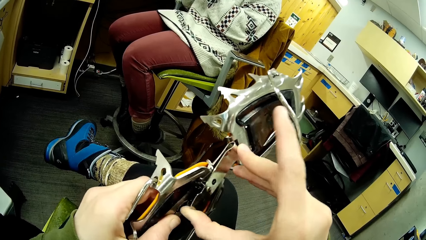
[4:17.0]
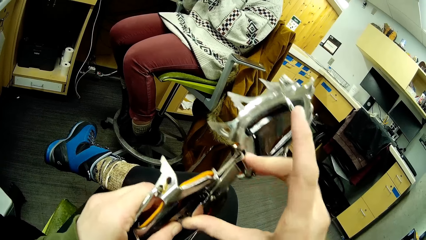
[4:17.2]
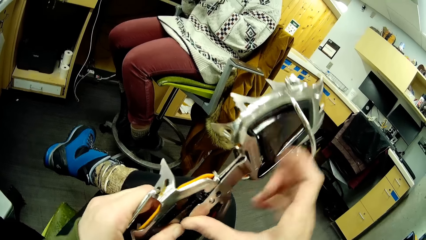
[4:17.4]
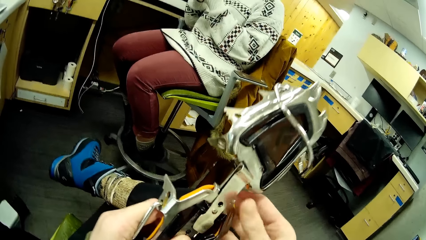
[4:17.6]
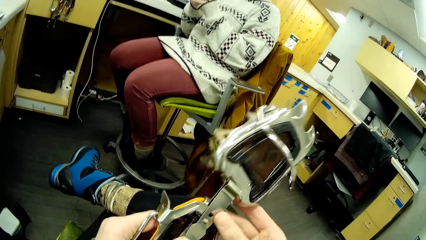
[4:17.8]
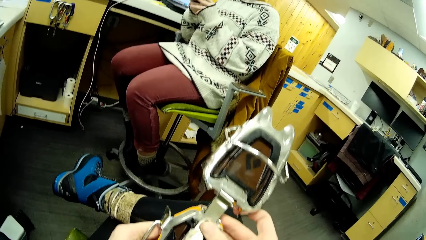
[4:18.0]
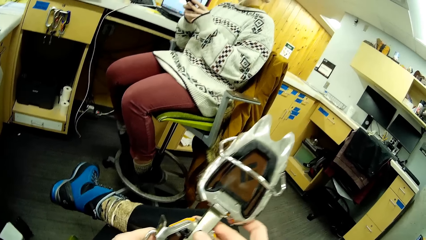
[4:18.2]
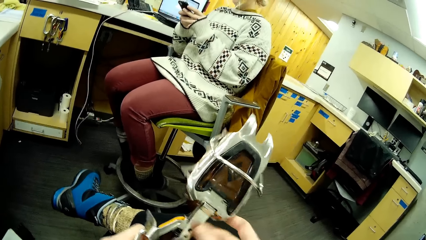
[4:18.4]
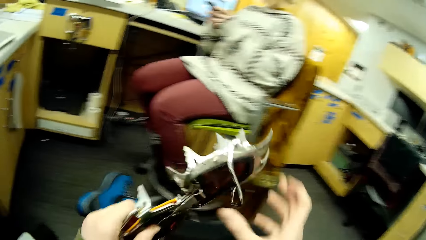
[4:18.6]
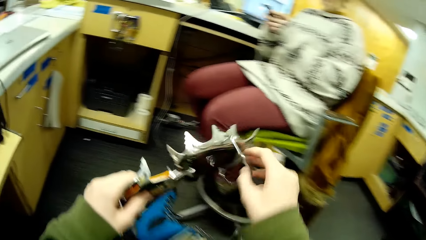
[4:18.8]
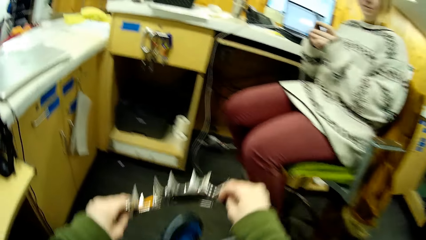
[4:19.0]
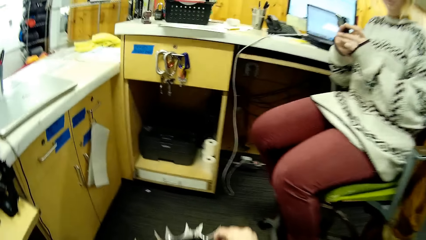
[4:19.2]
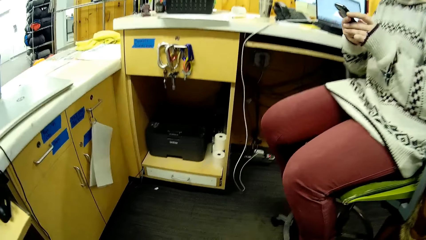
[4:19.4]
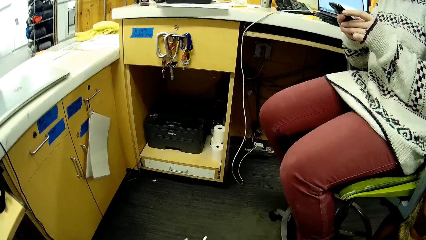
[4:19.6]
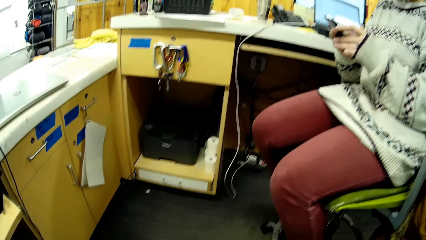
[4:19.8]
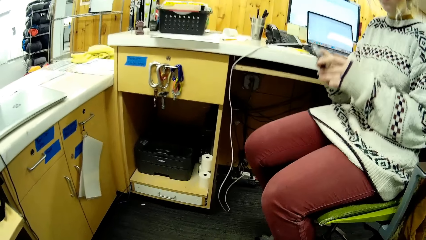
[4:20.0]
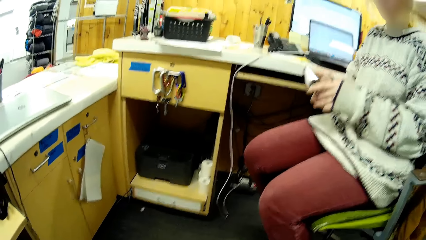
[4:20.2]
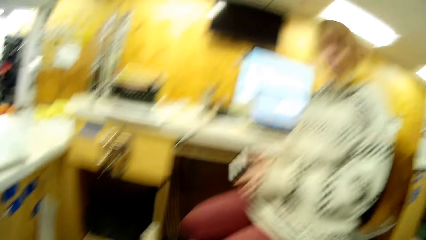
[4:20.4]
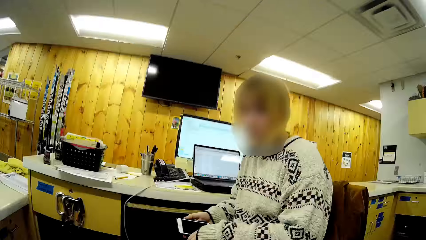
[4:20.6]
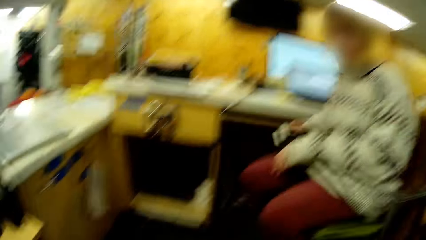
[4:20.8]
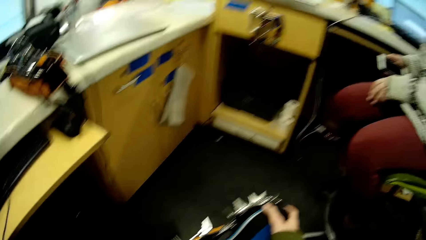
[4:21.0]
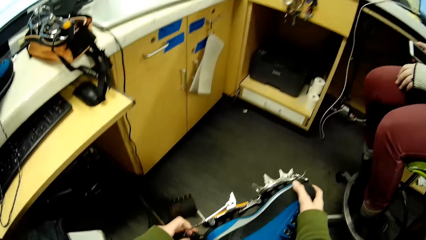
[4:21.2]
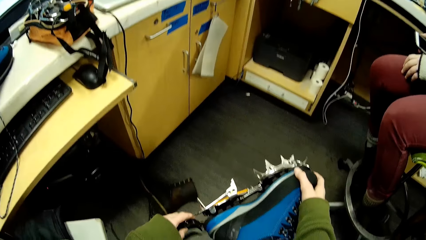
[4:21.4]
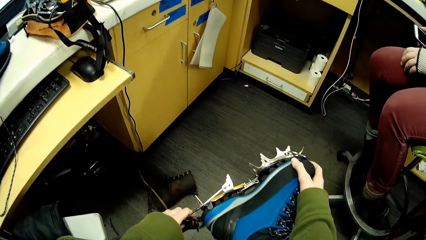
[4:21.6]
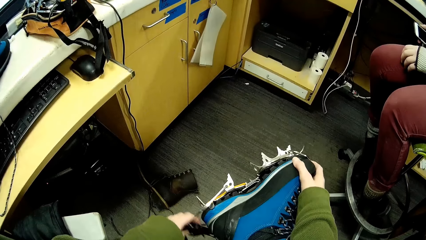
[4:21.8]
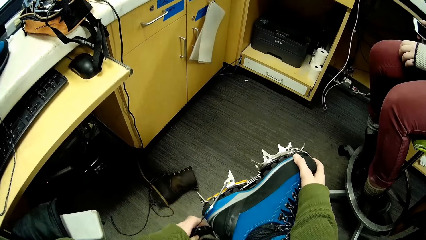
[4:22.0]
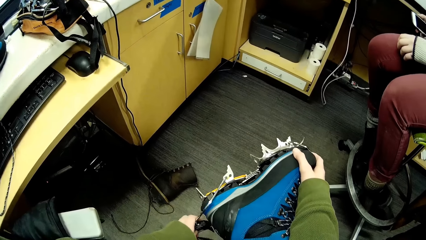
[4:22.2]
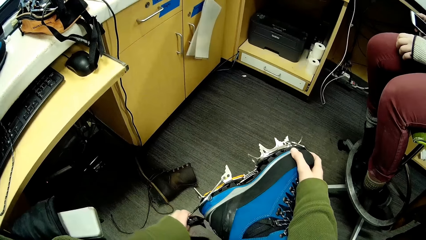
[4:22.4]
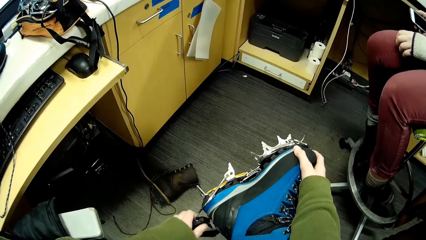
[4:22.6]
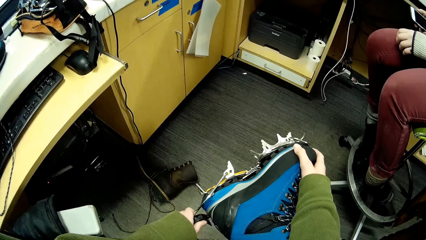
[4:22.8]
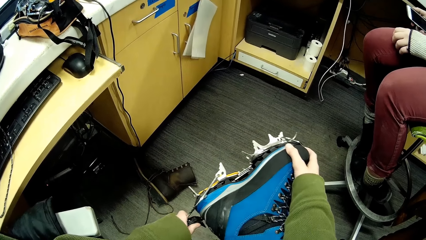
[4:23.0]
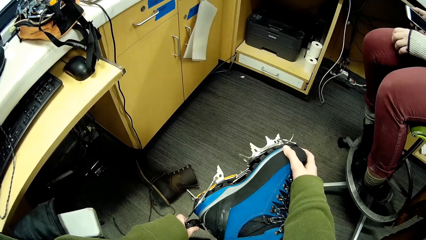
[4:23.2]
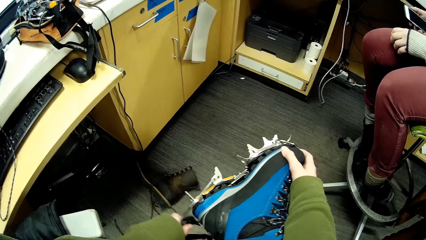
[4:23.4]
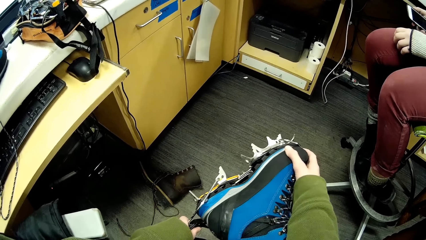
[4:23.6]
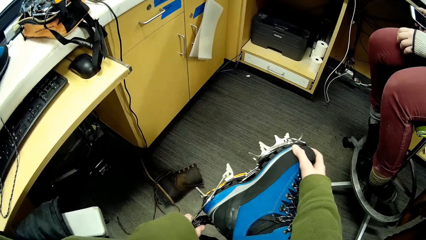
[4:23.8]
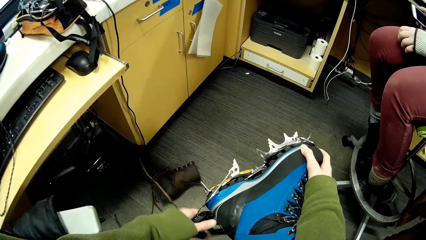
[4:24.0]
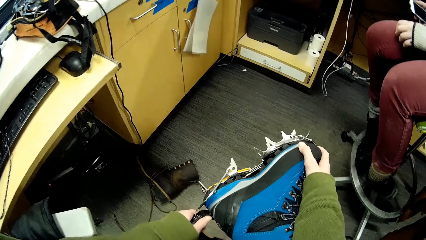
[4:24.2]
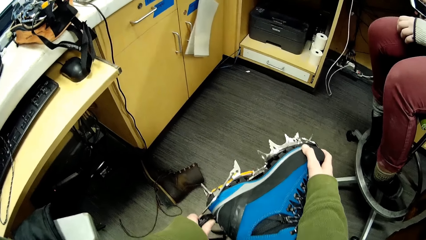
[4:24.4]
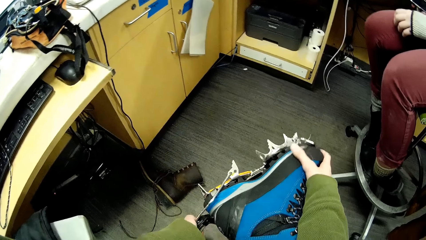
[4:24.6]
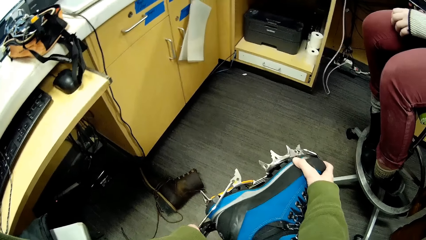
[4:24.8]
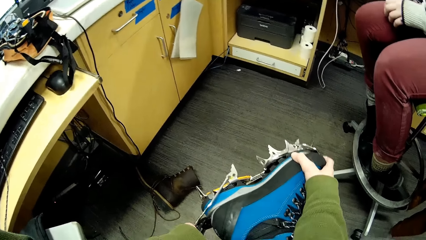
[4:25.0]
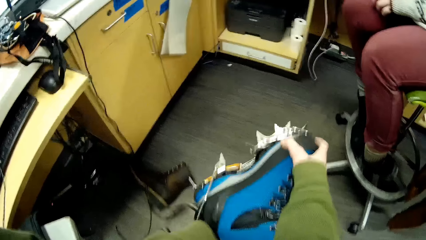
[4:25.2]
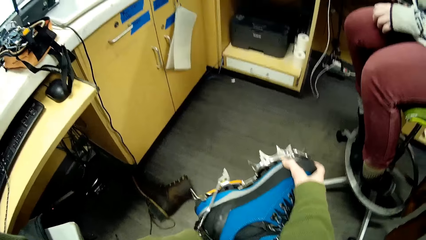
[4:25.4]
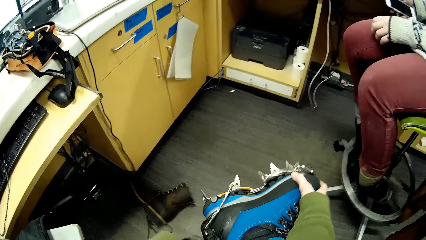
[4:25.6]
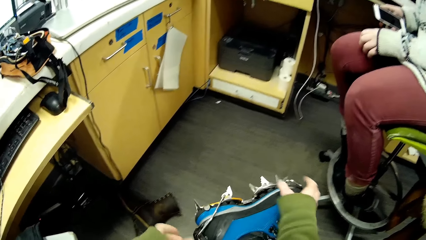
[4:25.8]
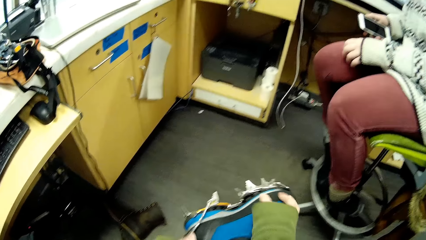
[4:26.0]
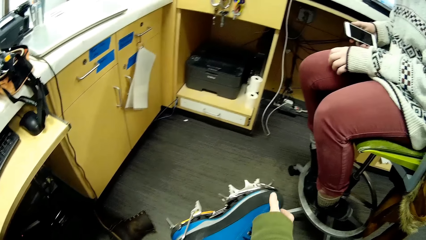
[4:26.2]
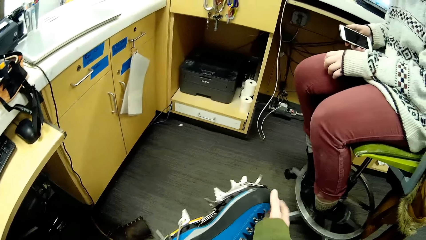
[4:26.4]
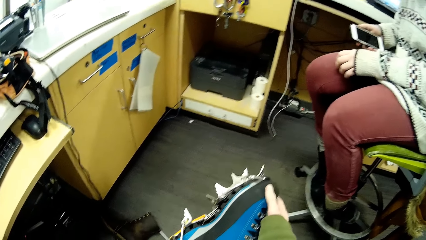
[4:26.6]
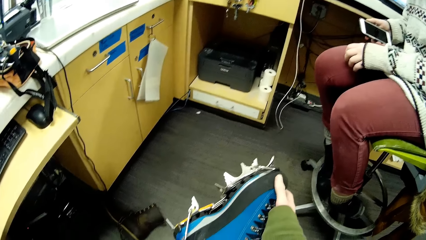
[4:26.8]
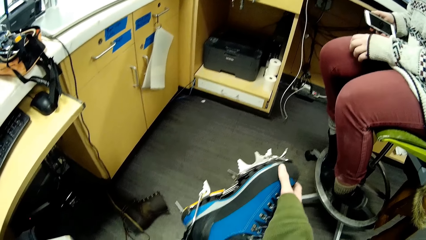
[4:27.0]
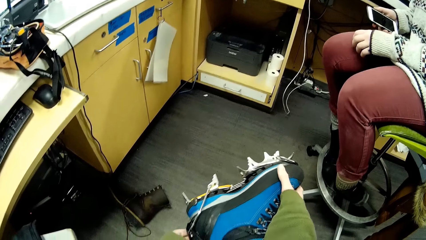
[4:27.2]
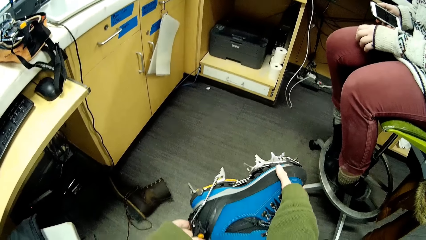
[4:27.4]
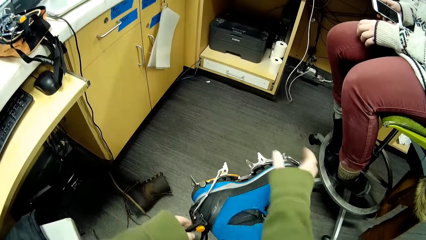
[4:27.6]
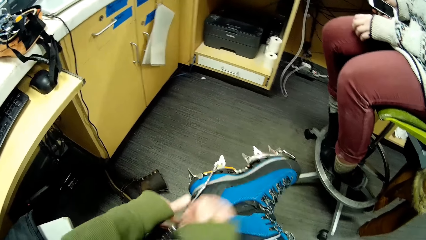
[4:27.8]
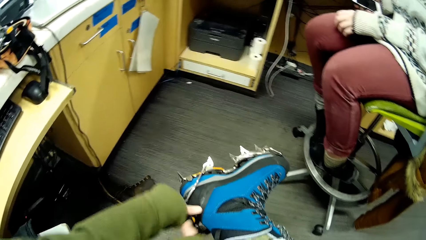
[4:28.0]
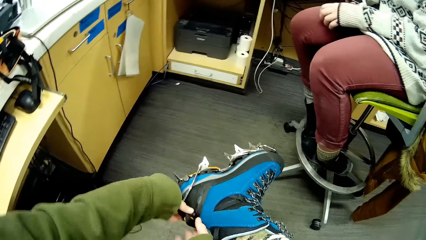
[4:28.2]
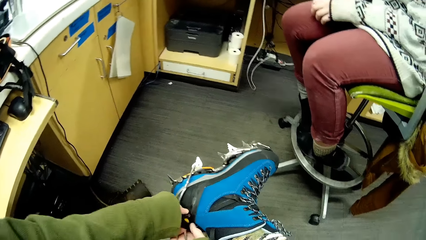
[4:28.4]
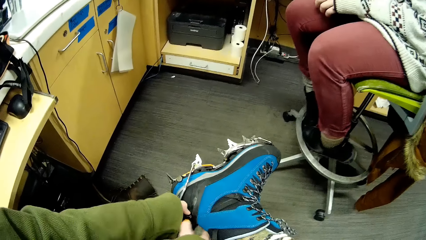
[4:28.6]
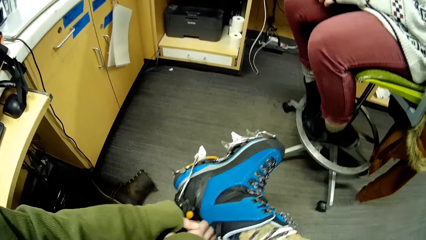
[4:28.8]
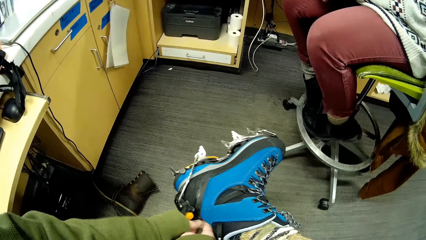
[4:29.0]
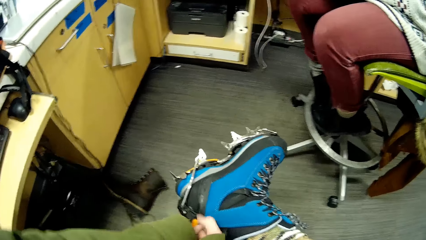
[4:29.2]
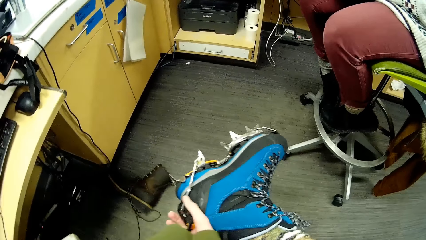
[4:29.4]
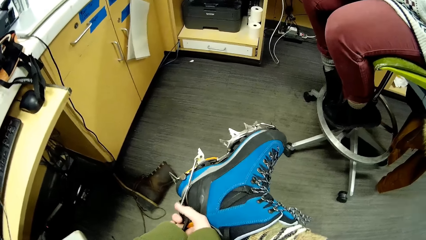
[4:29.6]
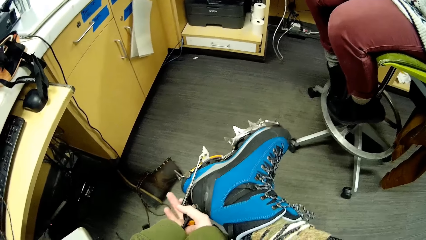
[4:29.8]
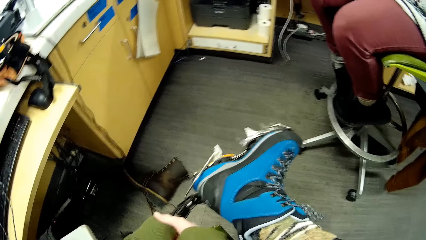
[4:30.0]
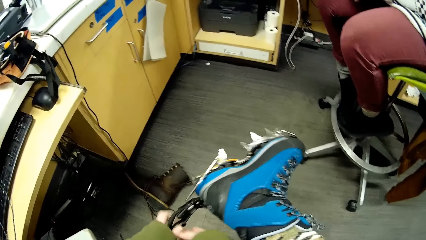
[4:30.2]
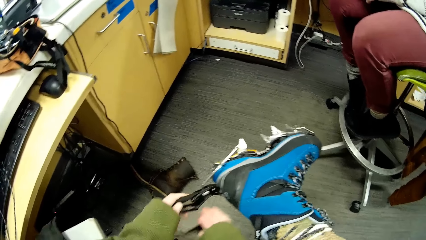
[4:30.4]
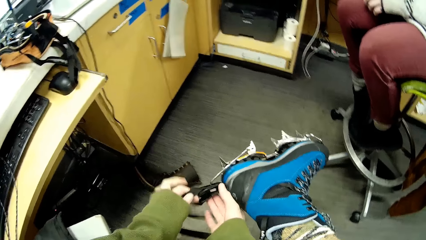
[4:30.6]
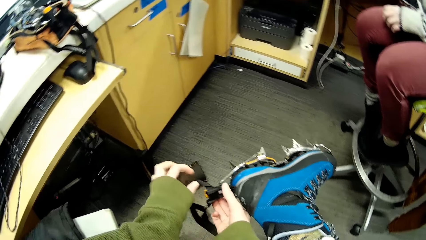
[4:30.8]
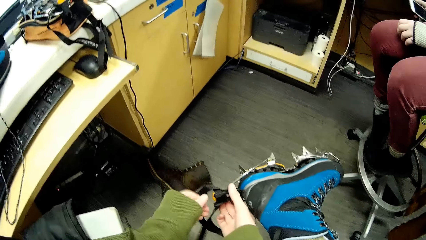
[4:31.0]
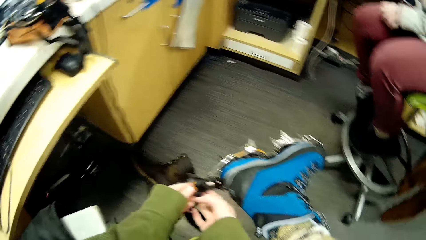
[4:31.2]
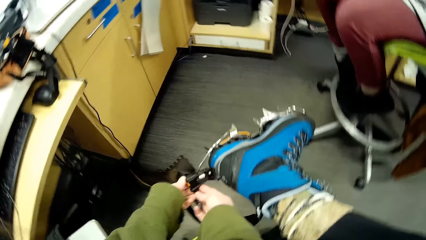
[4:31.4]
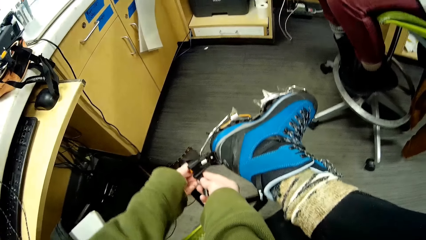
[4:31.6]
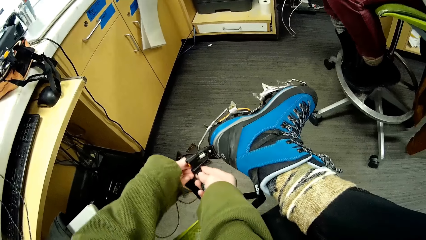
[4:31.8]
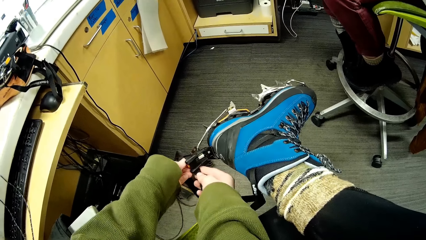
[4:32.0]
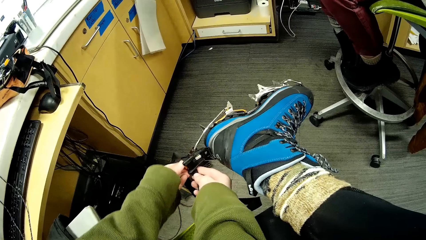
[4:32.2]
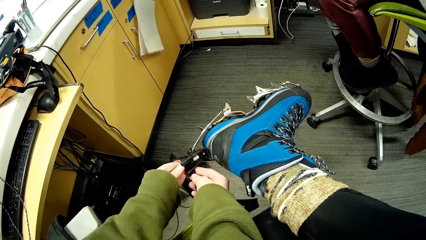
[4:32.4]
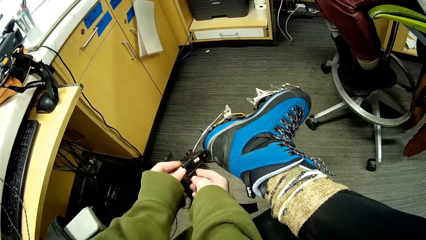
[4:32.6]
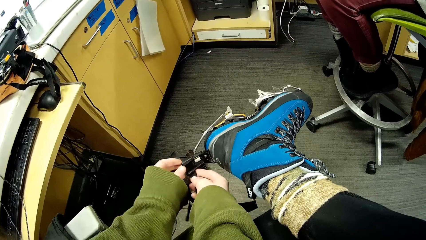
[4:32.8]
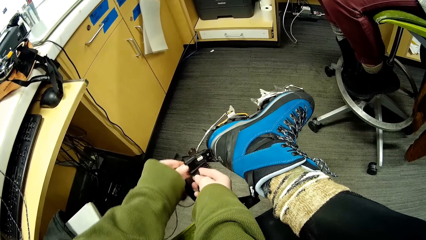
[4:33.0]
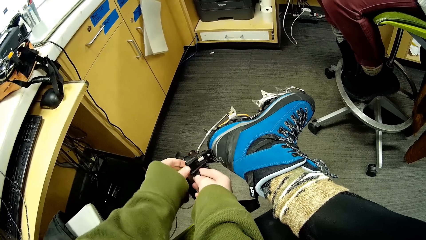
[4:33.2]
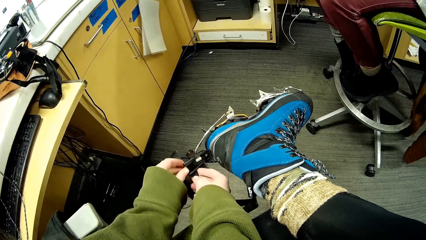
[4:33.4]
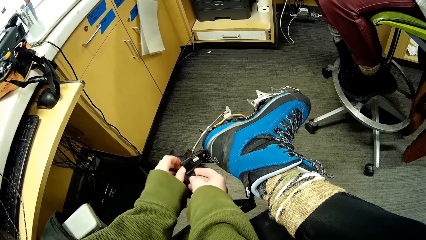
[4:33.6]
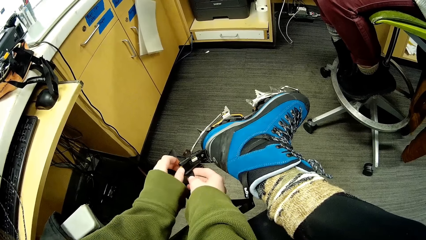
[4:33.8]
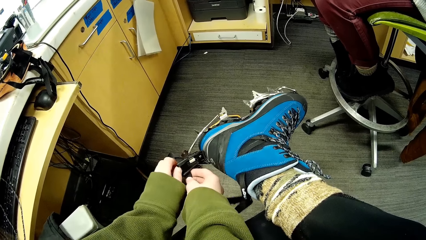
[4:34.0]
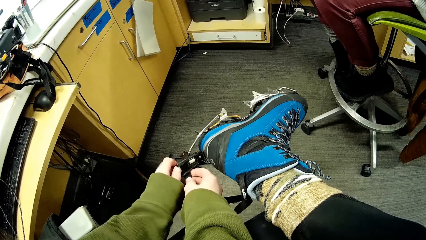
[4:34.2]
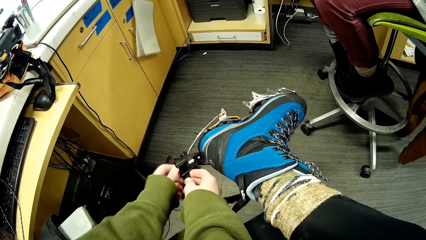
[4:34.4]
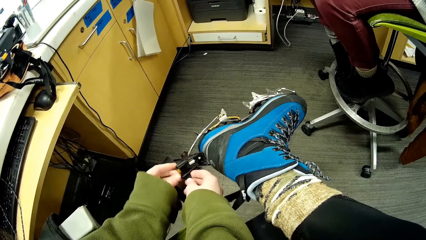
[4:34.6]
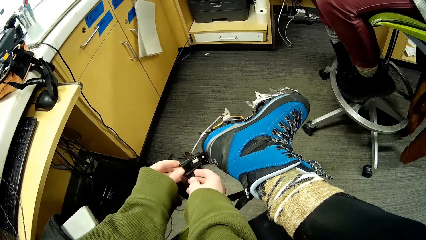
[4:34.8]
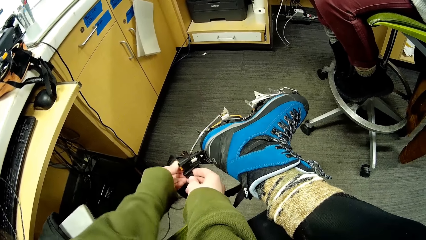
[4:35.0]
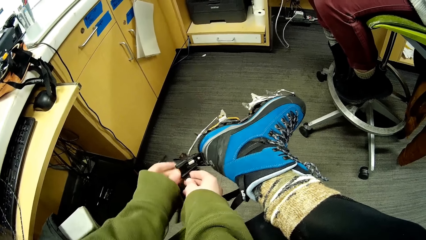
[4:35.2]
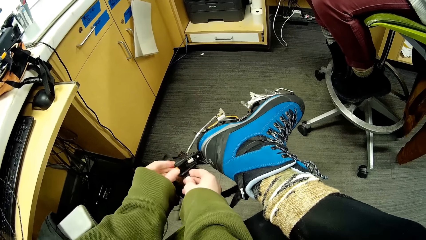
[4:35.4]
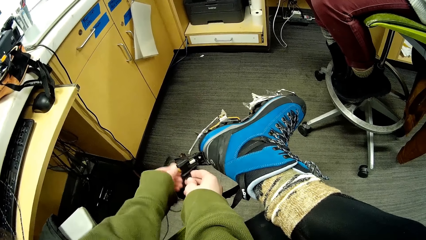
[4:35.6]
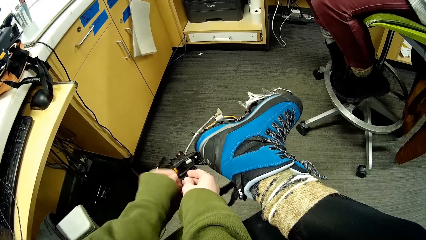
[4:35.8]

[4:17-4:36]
The camera wearer fits the ice climbing tool on the shoe. They tighten the ice climbing tool lock.
